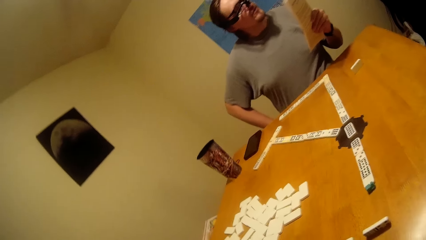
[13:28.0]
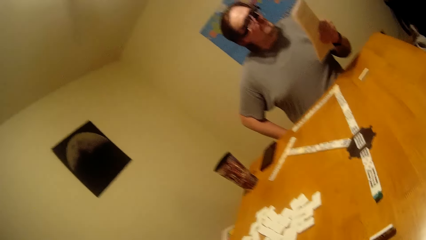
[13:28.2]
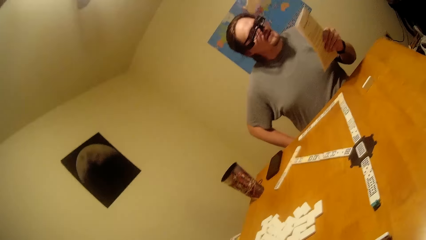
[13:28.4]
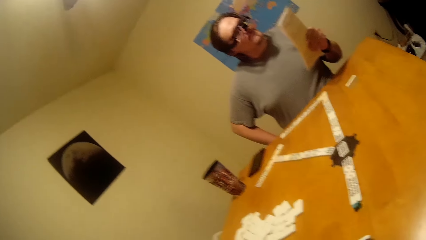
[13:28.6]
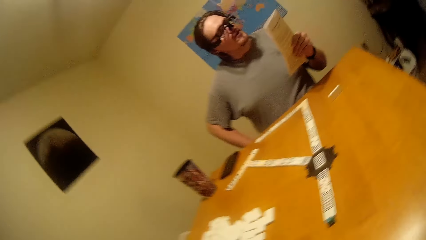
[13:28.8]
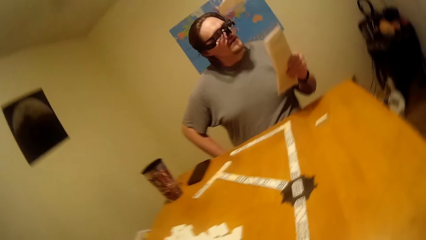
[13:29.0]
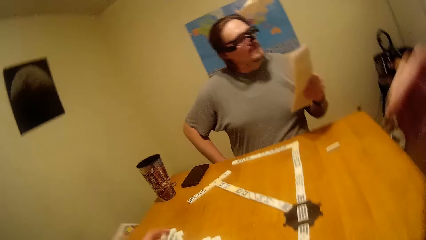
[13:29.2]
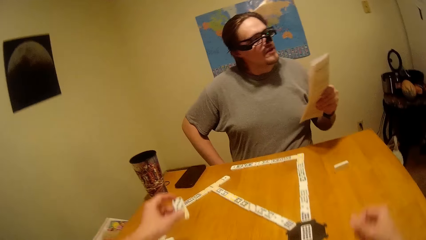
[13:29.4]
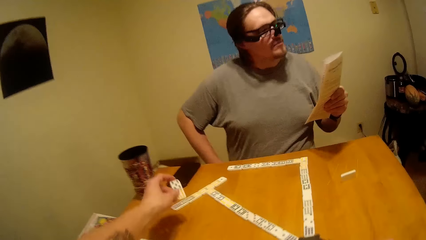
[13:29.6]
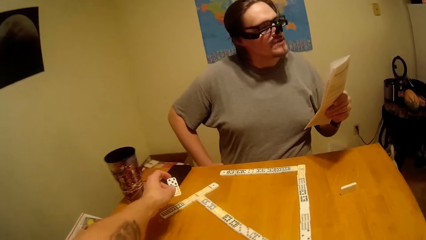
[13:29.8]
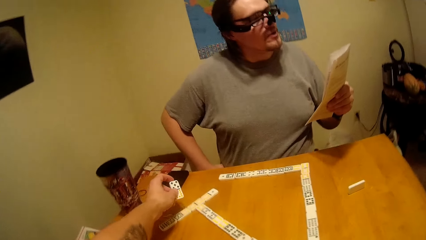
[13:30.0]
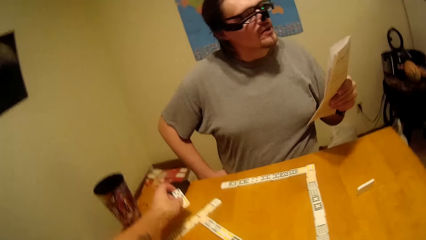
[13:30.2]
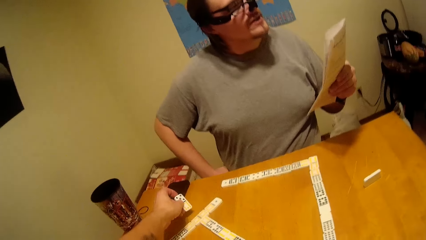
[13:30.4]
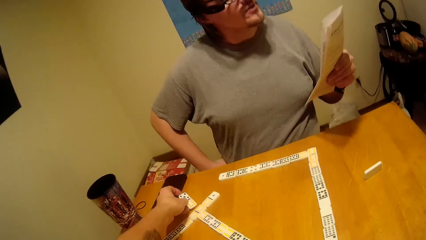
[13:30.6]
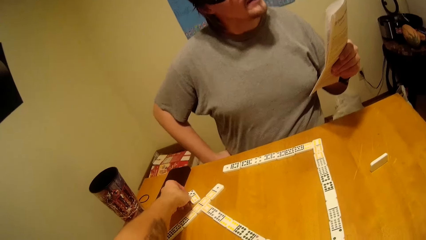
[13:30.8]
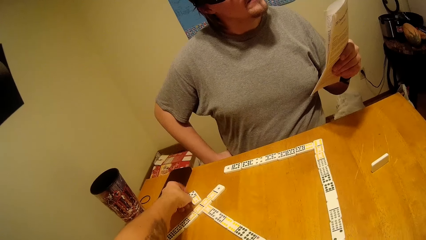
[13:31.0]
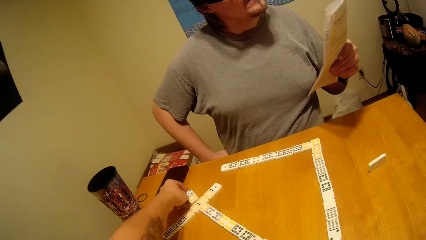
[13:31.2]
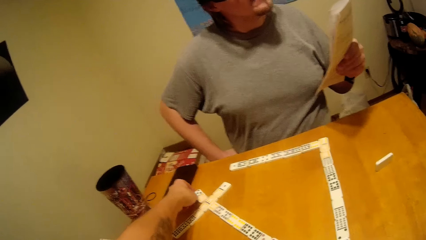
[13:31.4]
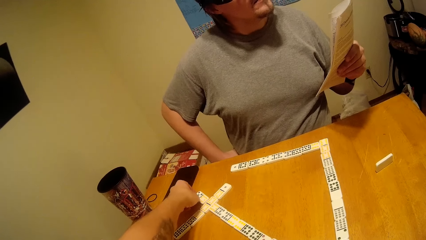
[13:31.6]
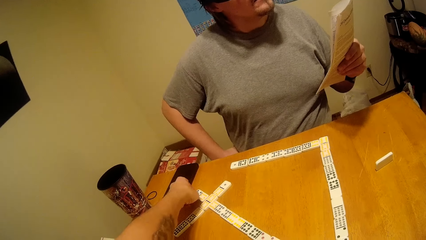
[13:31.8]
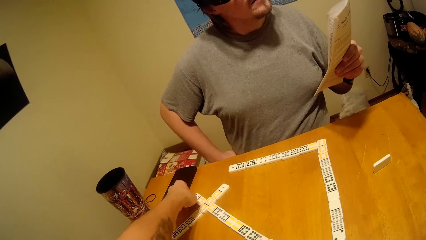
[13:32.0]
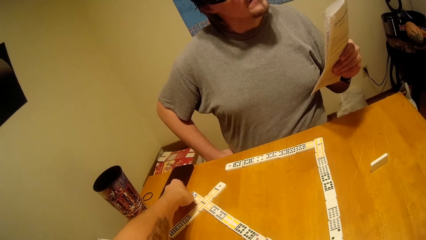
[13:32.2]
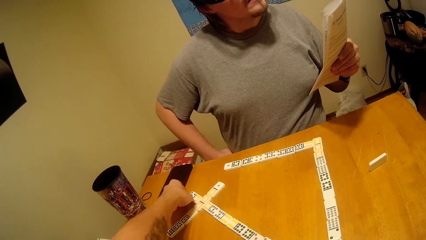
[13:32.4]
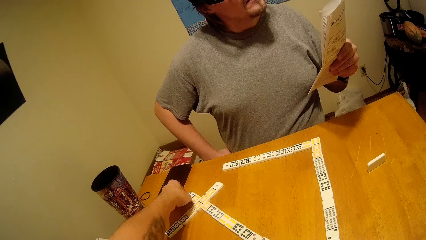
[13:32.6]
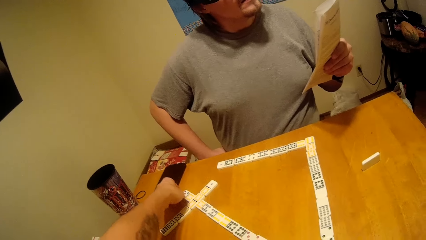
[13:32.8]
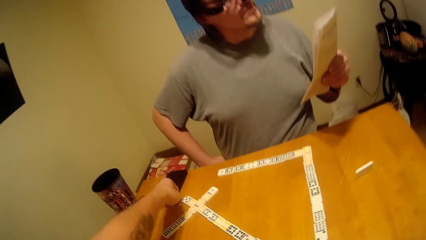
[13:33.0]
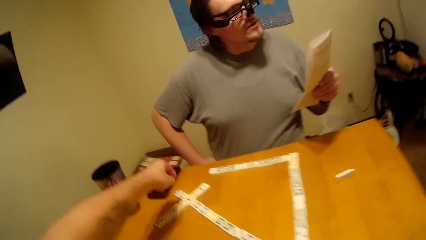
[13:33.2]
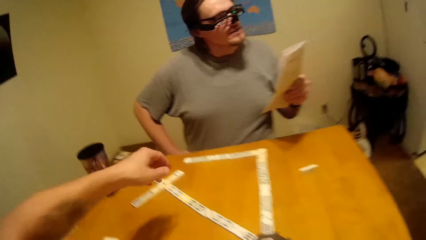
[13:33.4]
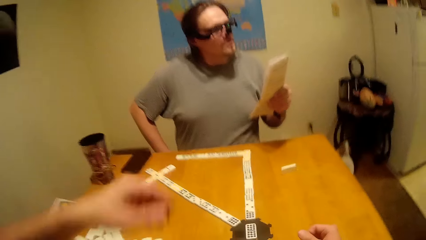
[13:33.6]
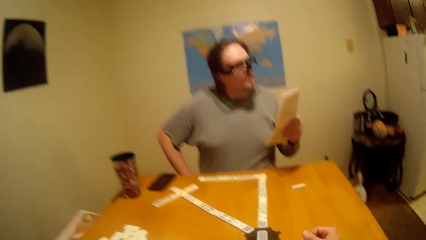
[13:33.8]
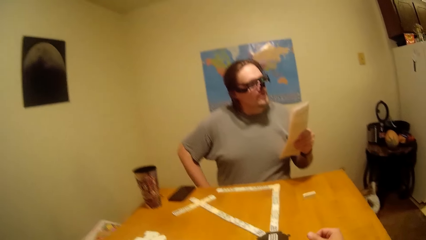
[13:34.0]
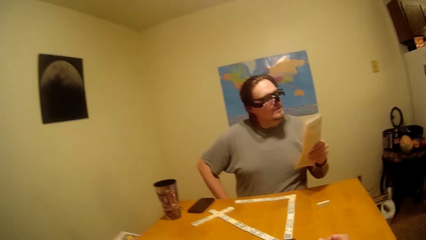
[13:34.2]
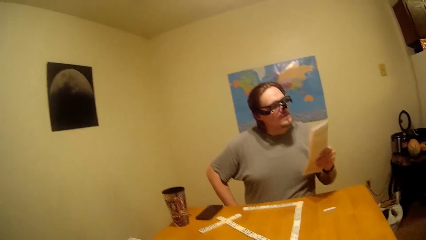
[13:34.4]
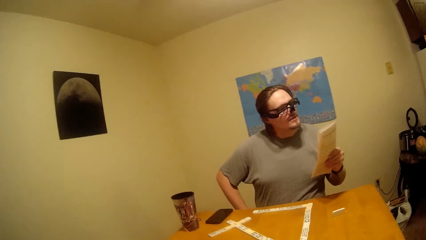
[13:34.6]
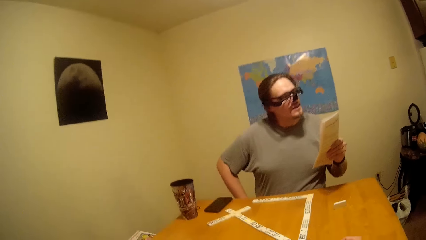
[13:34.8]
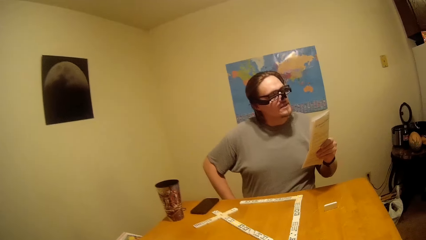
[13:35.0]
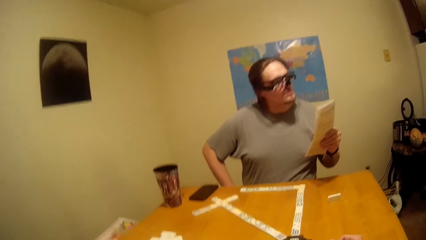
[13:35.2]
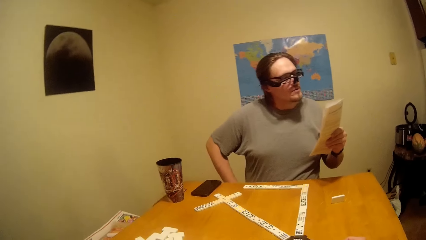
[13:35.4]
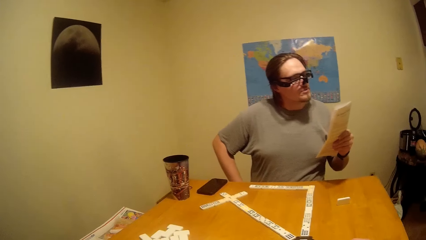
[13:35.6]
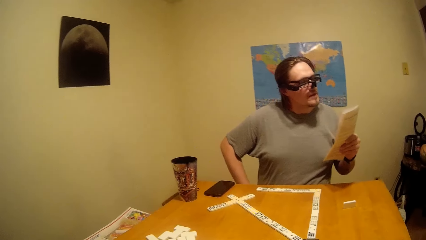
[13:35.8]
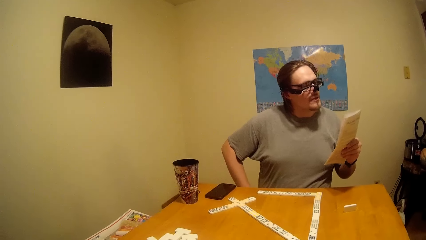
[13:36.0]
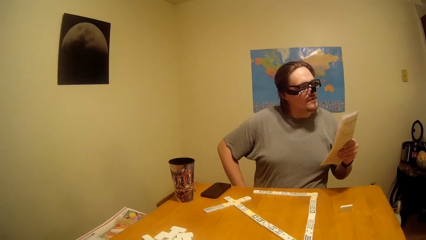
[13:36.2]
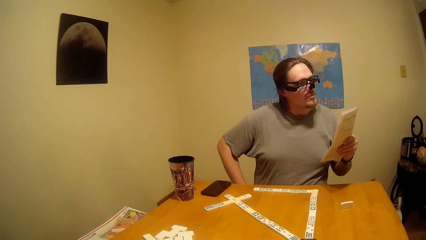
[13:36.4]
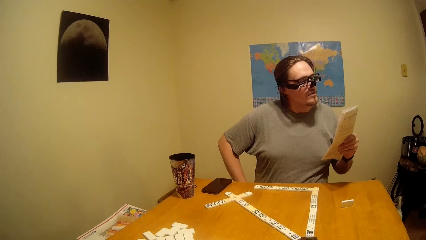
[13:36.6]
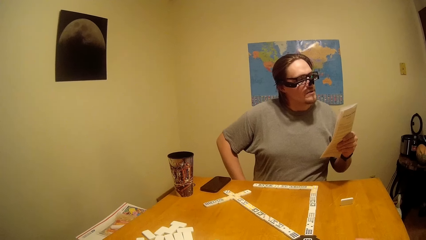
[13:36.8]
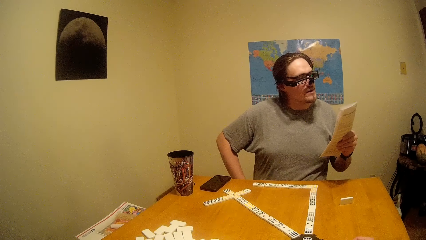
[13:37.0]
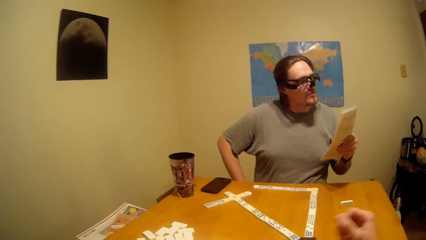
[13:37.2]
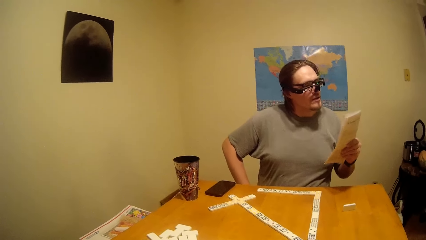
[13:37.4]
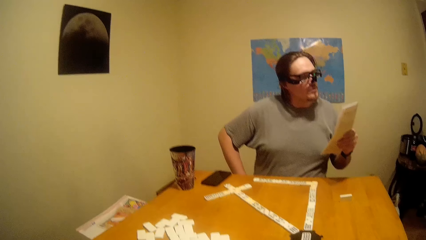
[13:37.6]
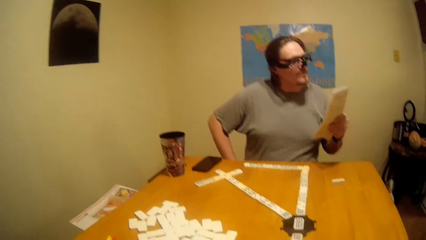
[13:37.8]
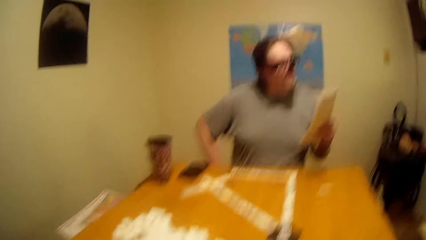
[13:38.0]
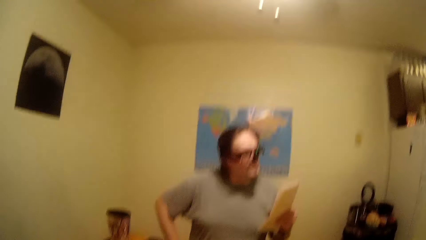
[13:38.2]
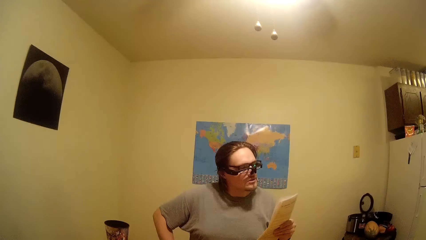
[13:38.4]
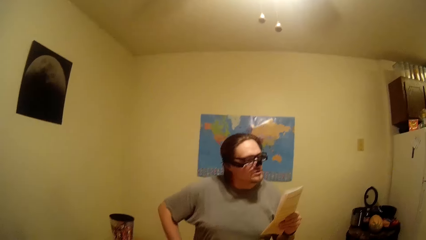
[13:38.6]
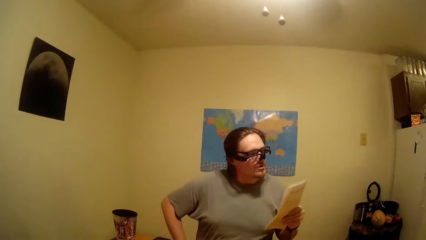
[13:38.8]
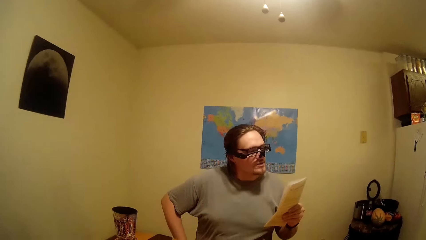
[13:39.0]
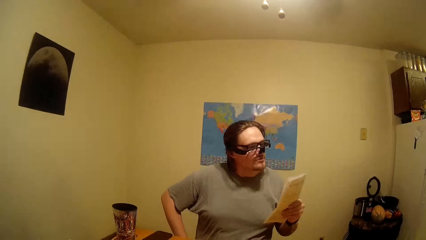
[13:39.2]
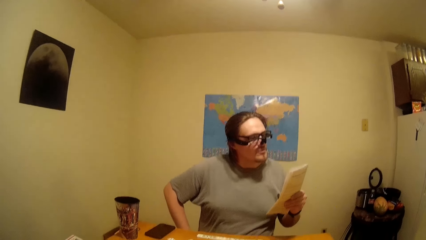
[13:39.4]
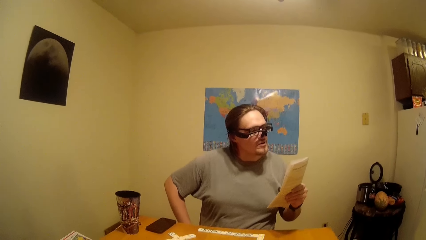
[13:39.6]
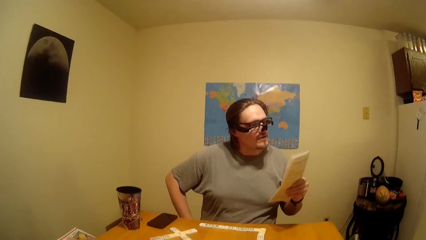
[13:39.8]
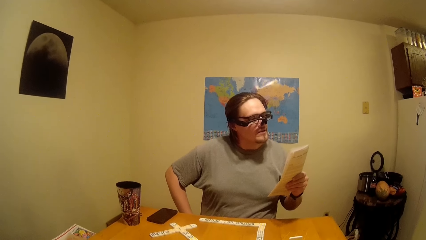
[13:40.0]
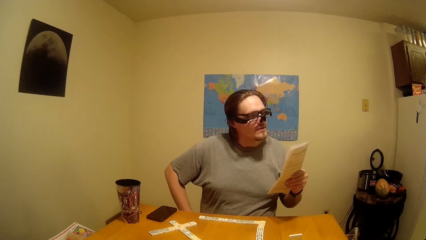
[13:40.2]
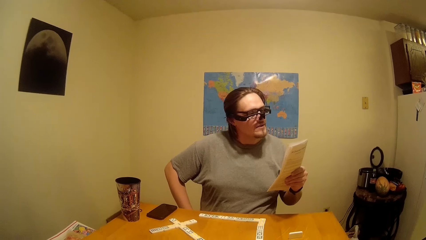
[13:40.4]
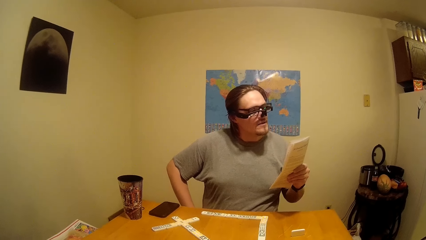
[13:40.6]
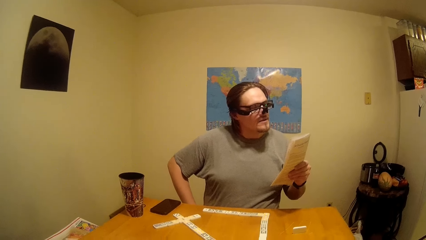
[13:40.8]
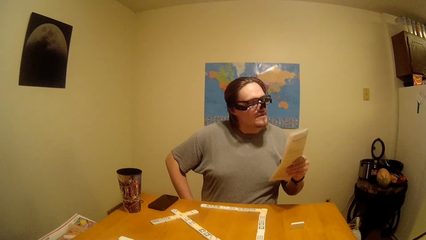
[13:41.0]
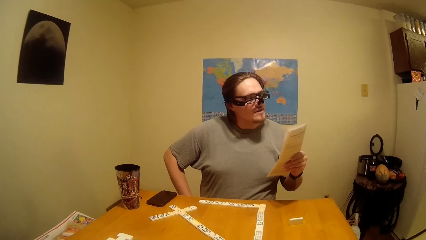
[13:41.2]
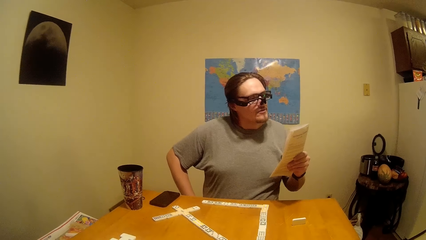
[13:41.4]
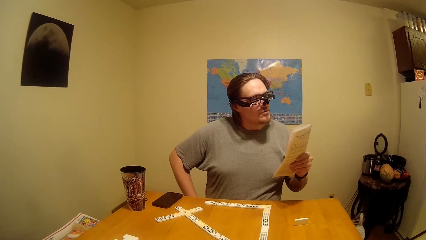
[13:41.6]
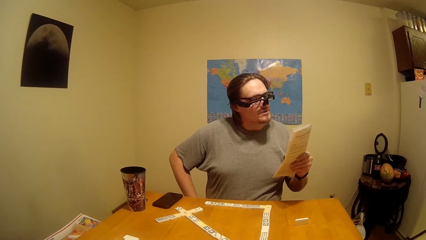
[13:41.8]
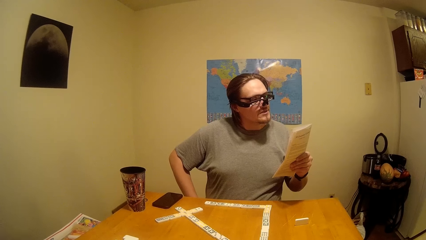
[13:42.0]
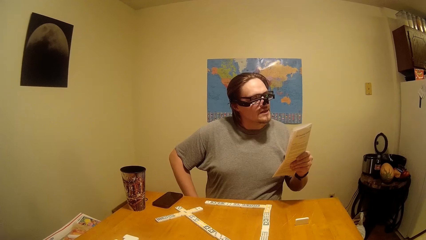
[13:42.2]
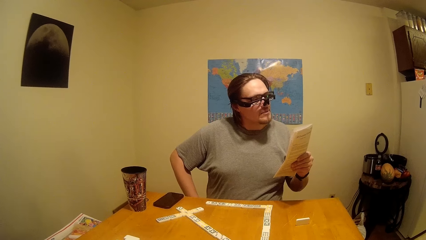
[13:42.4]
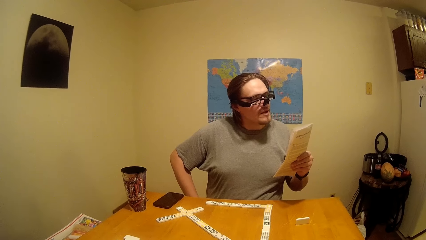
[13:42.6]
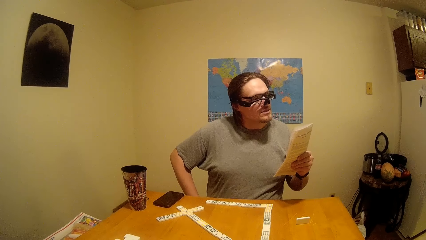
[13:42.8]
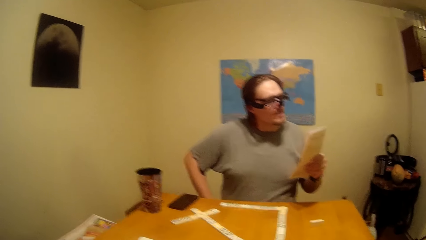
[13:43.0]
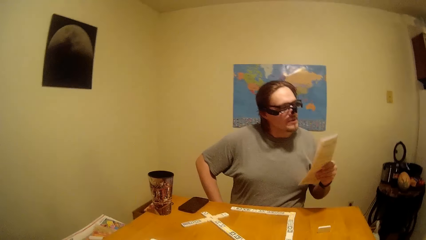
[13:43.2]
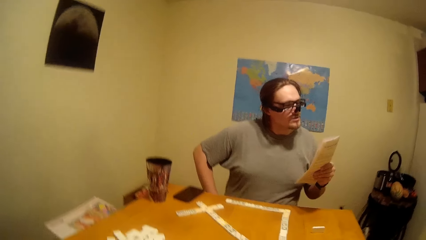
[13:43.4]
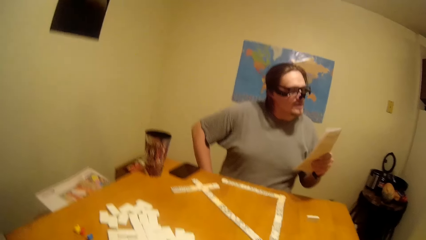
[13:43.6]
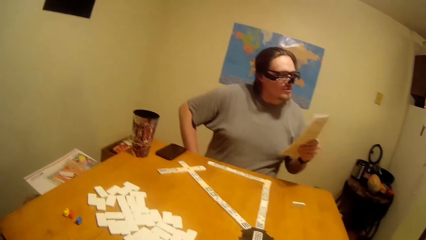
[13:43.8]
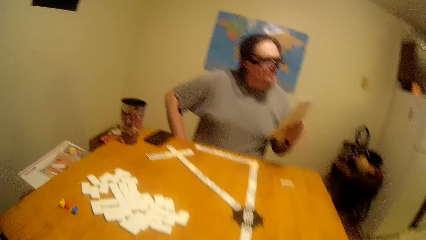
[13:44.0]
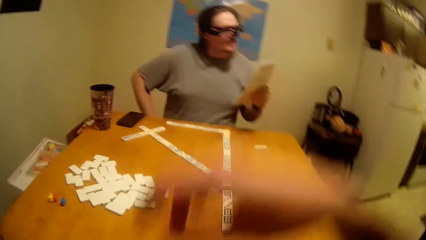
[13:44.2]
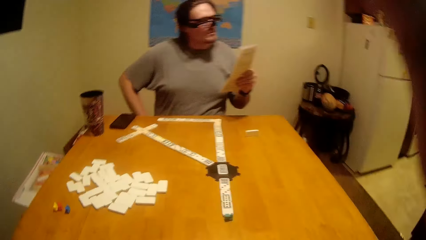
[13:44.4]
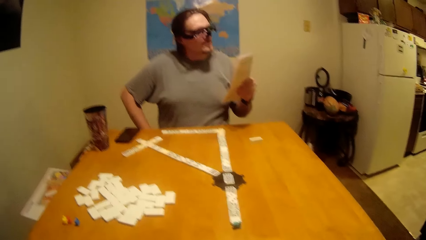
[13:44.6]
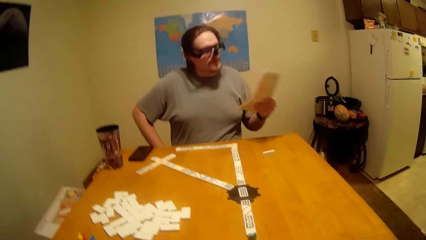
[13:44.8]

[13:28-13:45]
The camera wearer plays the dominoes. They put the dice in line on the table. A person reads through the manual. The camera wearer looks at the person read the game manual.
